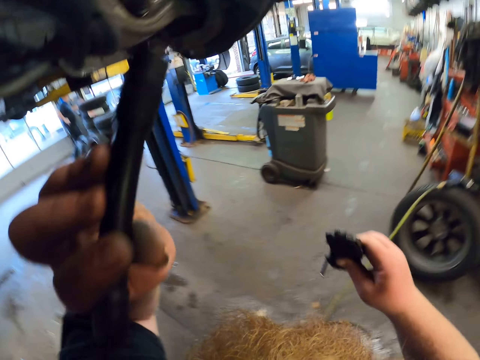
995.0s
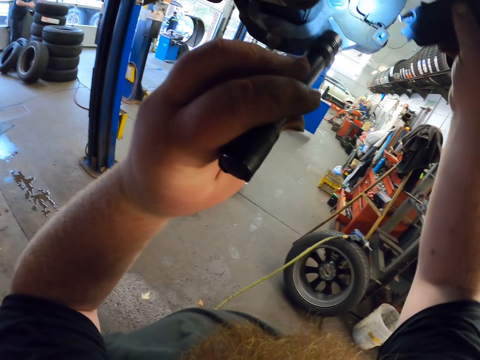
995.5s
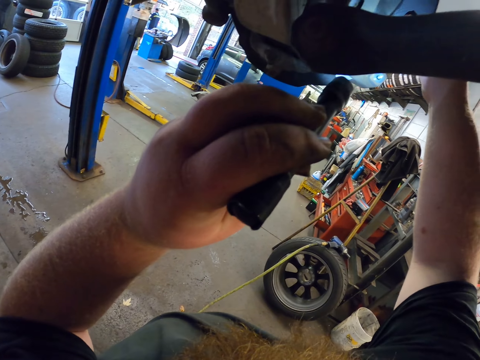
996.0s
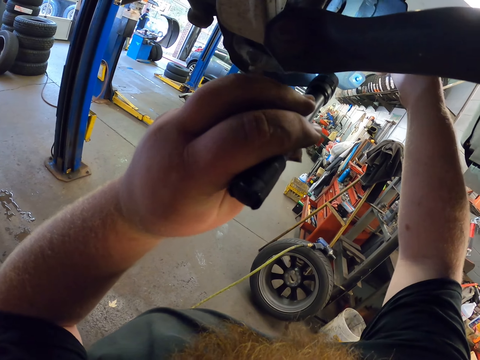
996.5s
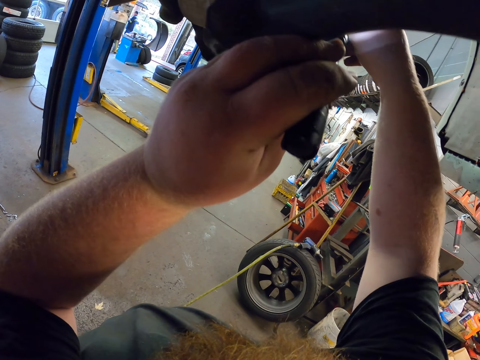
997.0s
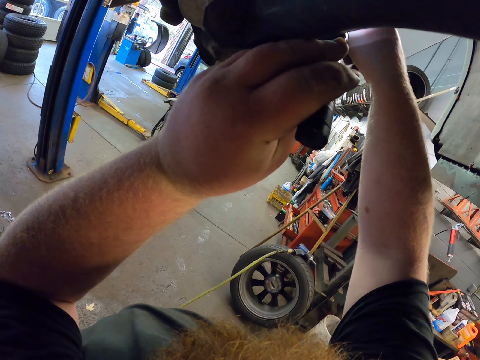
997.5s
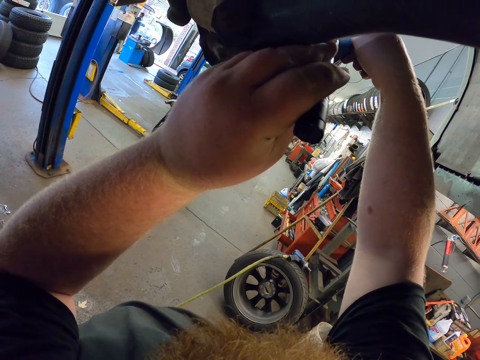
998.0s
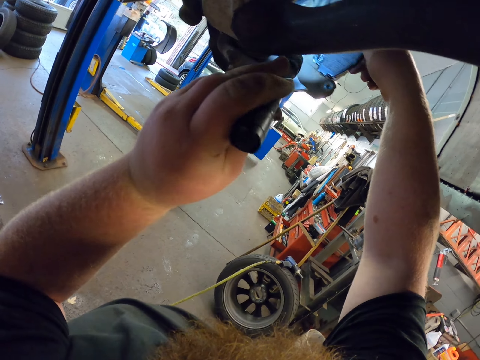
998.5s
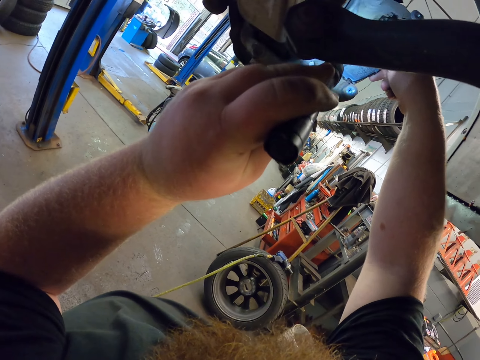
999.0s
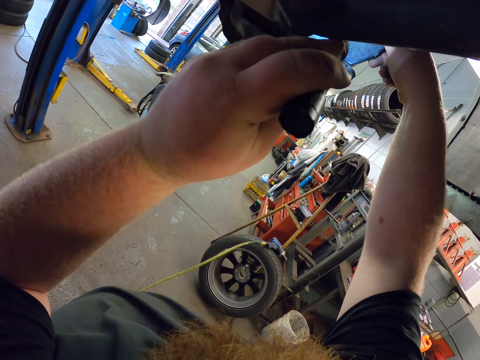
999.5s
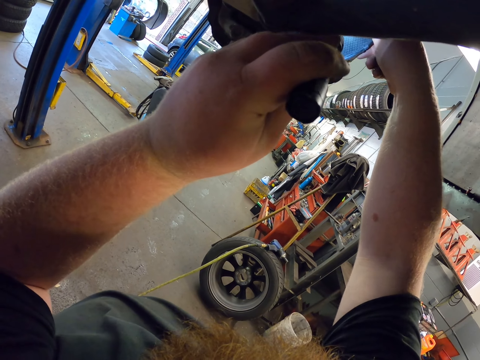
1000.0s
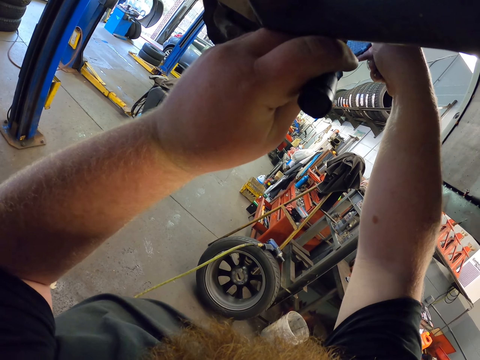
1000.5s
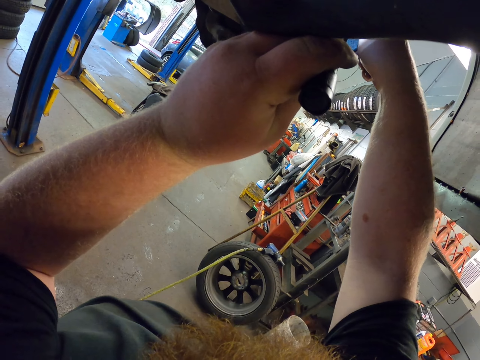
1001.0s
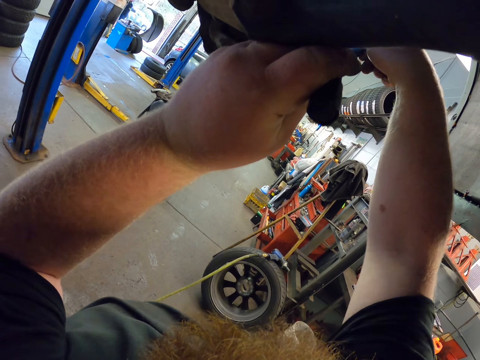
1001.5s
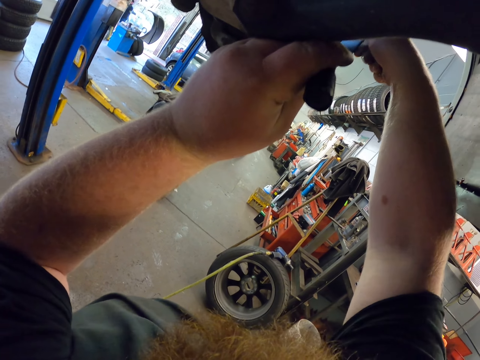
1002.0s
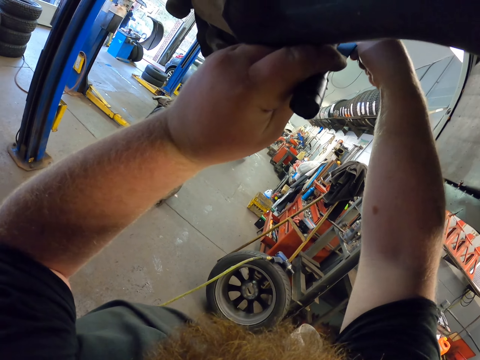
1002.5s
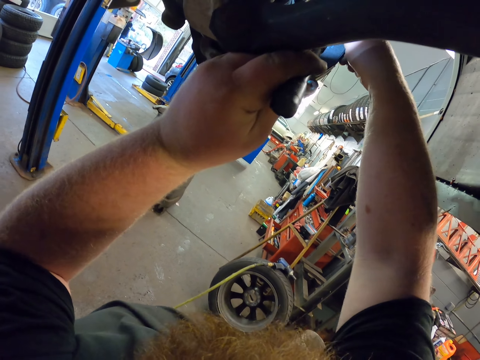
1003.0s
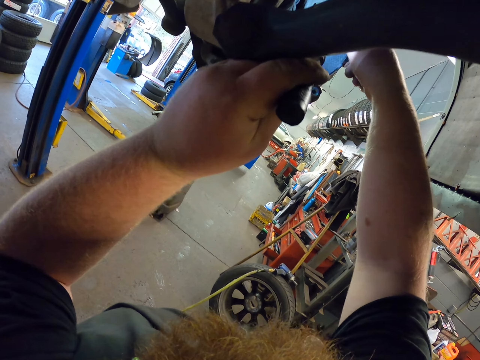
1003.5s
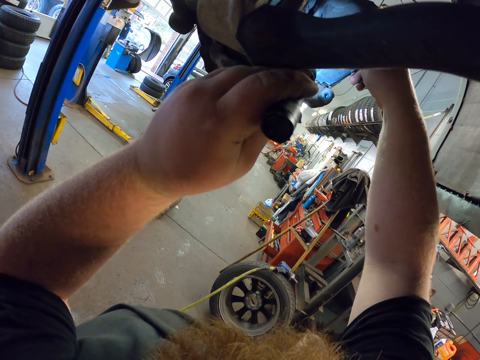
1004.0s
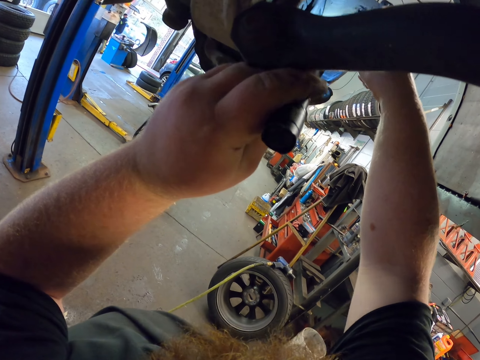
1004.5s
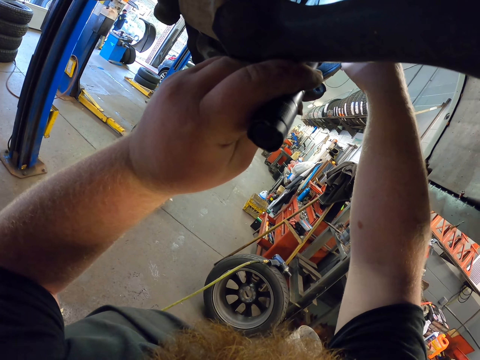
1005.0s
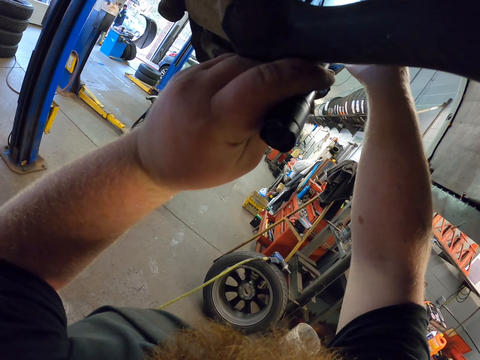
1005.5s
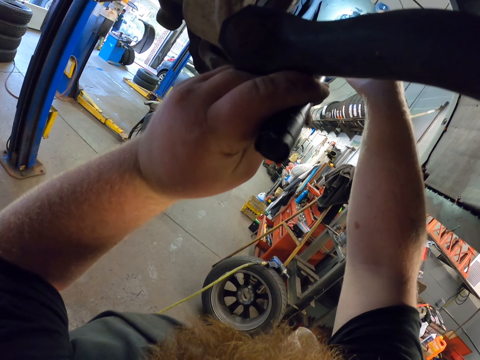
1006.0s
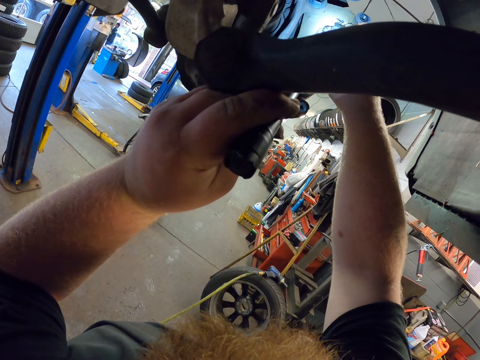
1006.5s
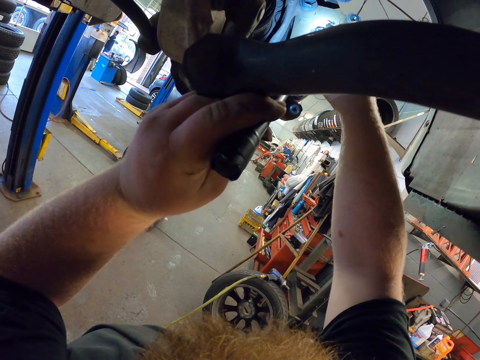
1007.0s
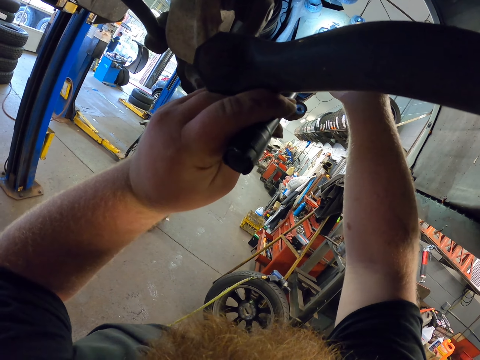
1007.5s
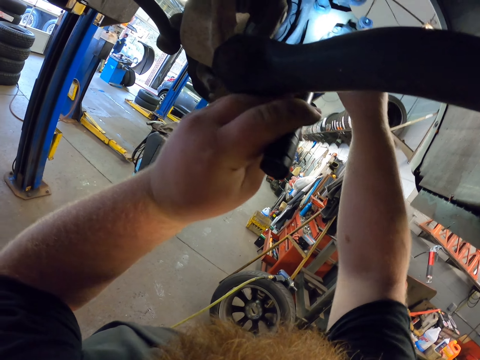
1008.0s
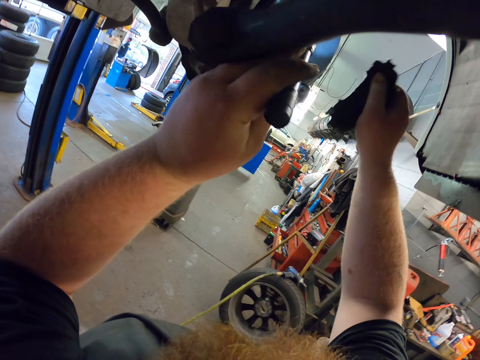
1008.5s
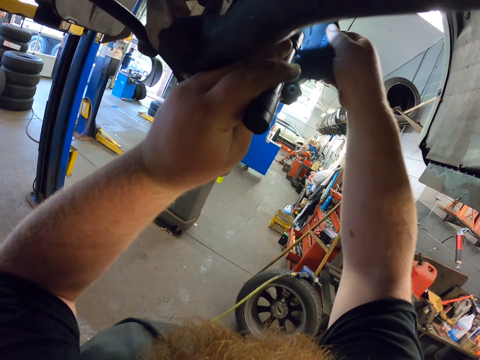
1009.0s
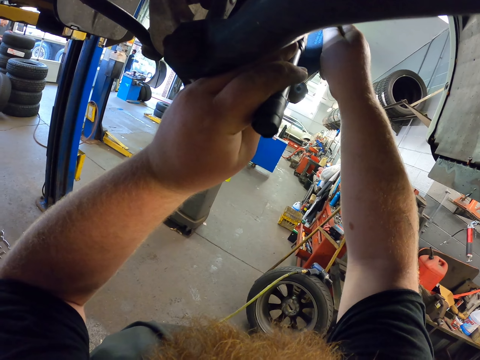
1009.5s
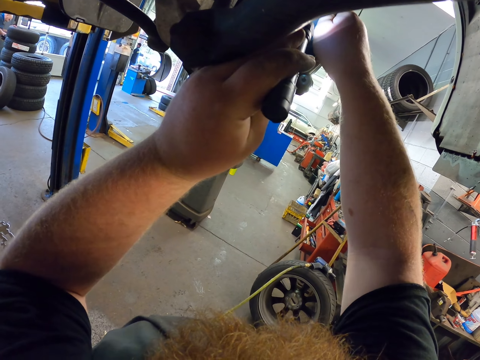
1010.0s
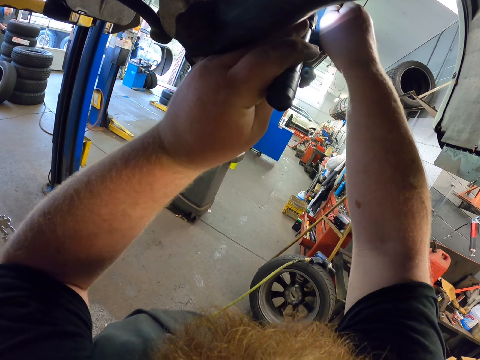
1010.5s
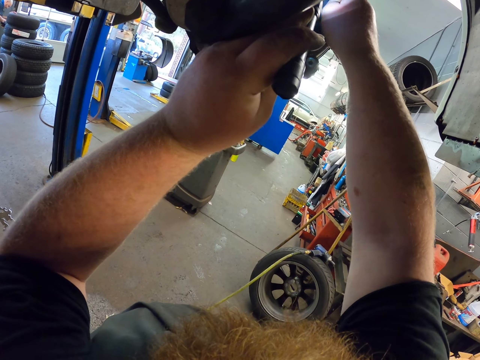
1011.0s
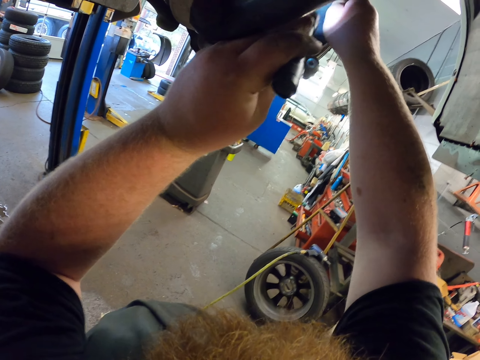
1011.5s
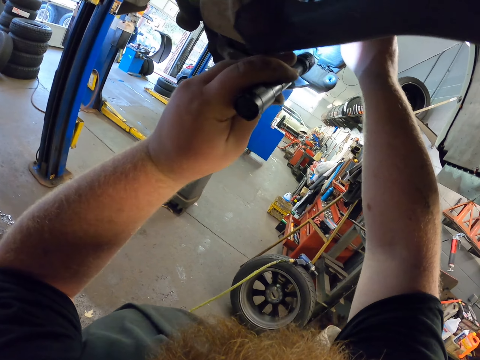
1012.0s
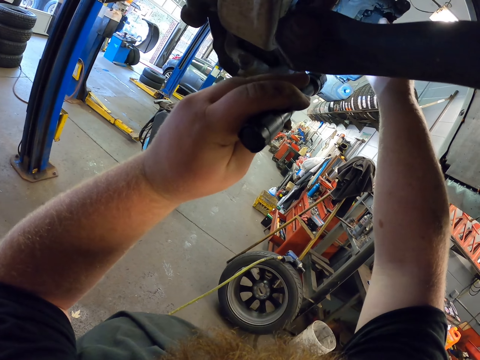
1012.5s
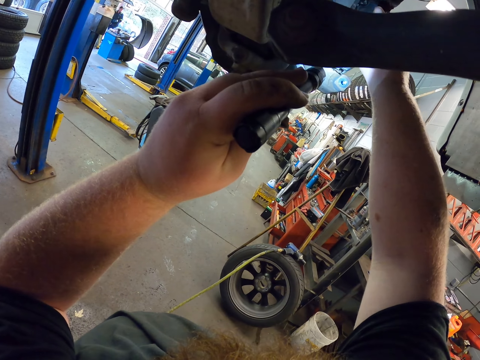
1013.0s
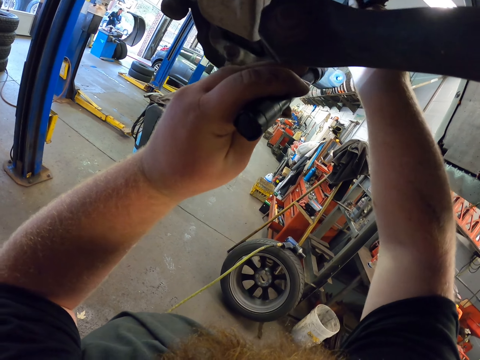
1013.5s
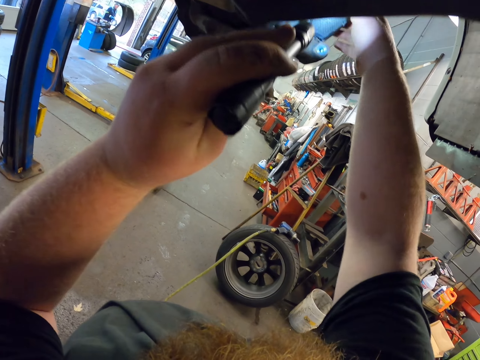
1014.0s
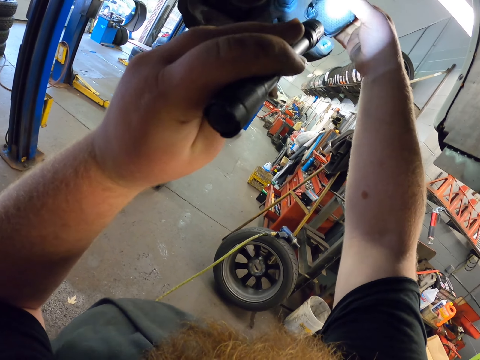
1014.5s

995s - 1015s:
The camera wearer looks at the car wheel. They fix the car spare part on the car wheel. They move something away from the wheel. They fix something on the wheel hub.

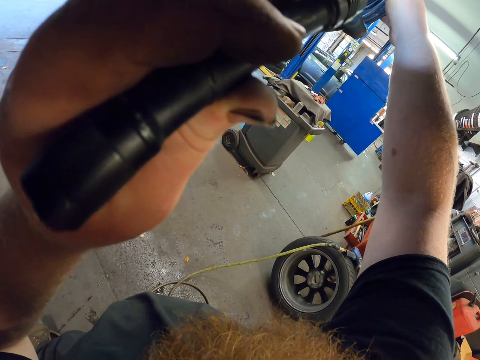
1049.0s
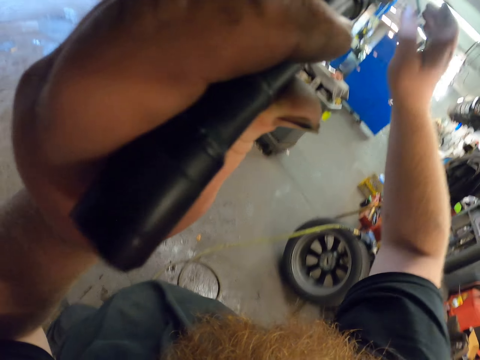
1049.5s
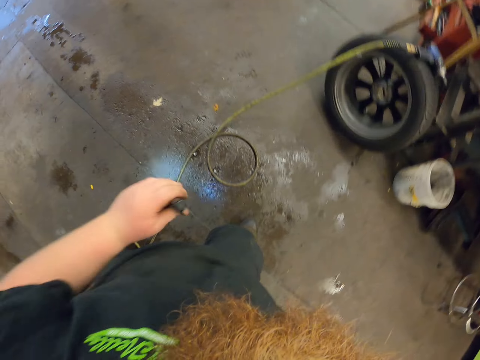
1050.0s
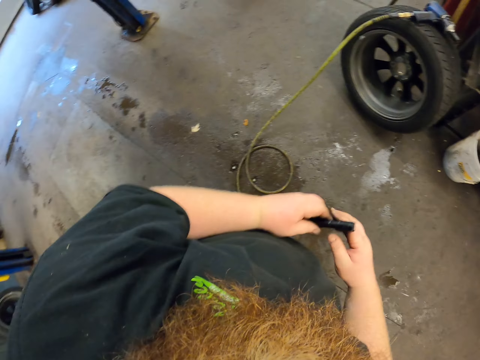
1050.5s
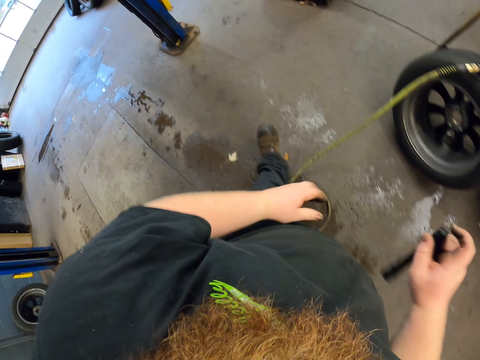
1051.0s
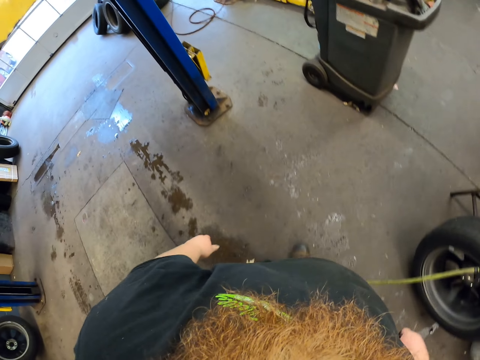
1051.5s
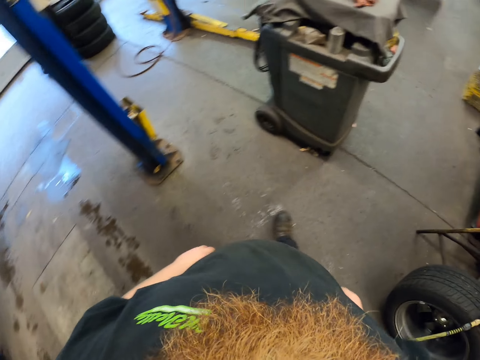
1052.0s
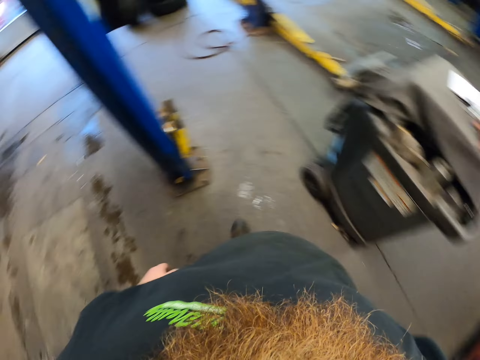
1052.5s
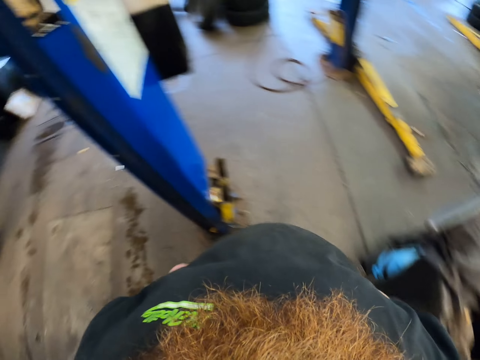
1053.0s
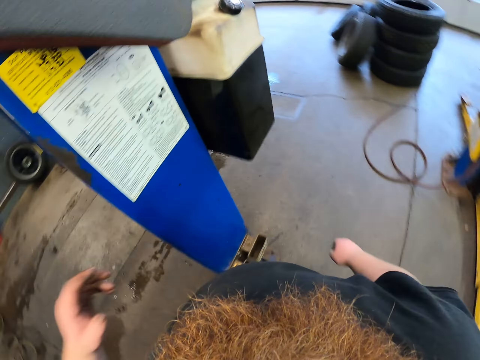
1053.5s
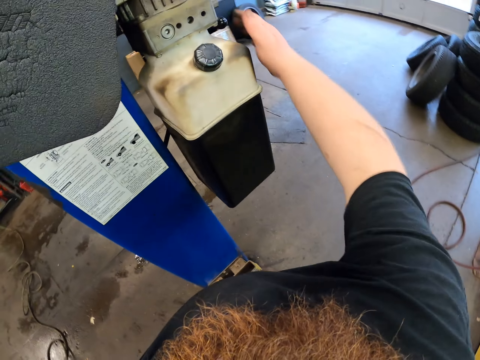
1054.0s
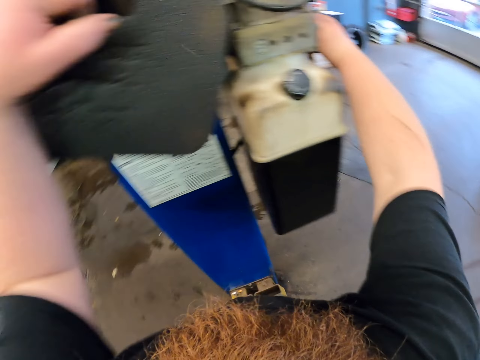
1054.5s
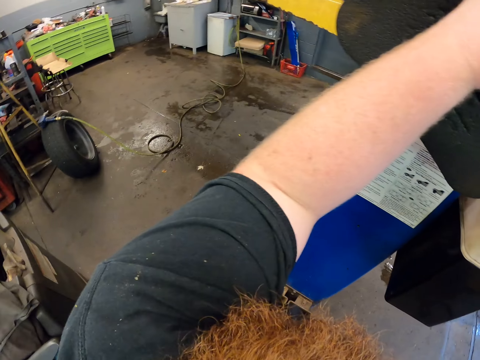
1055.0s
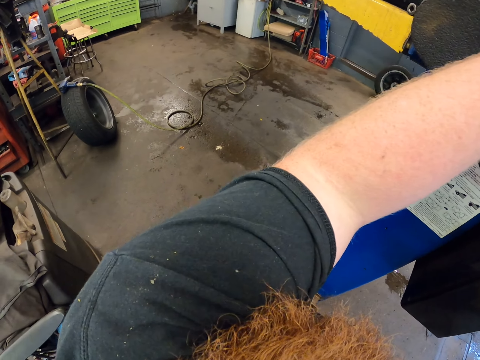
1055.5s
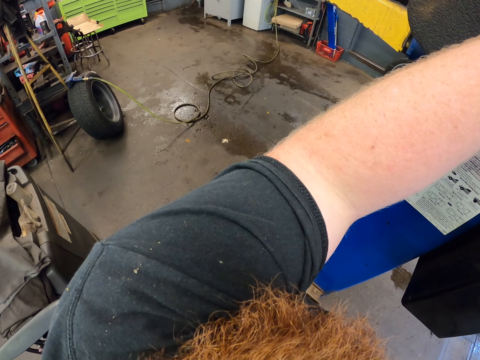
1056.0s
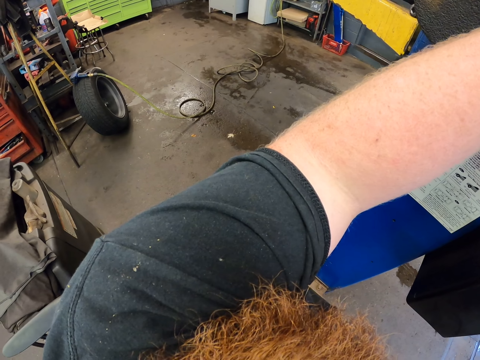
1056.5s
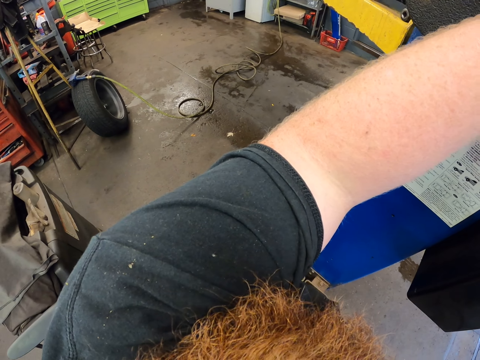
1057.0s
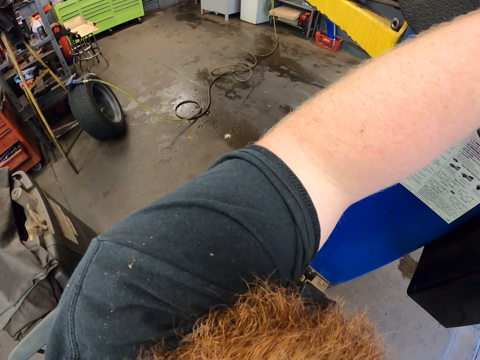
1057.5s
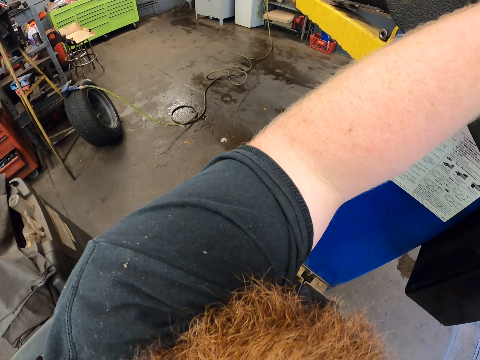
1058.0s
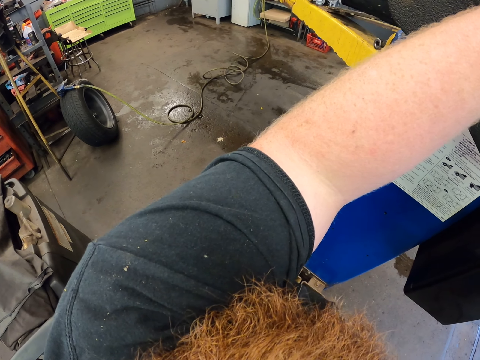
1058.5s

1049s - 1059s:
The camera wearer puts down the hand. They exchange a torch in the right hand. They walk around the garage. They operate the car lifter. They touch the wall.
